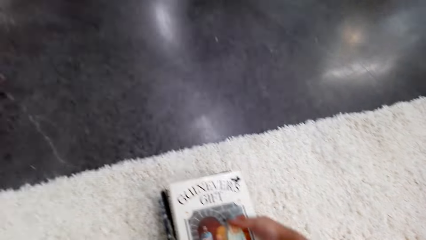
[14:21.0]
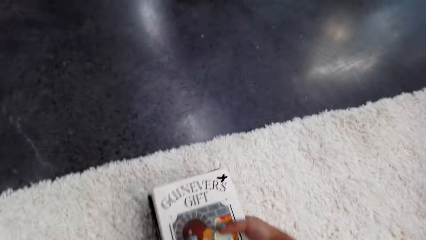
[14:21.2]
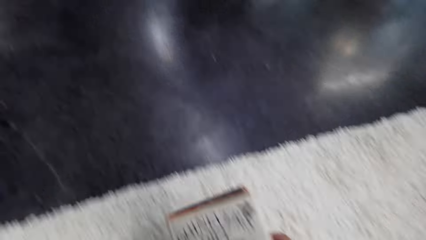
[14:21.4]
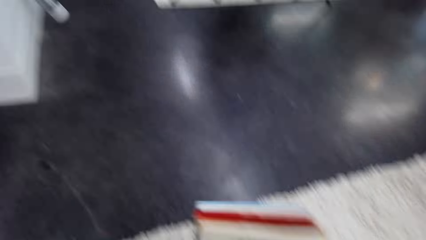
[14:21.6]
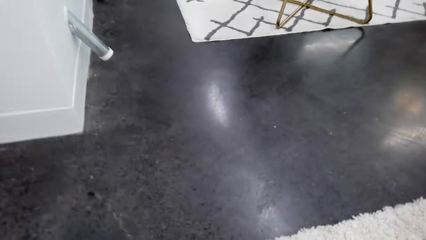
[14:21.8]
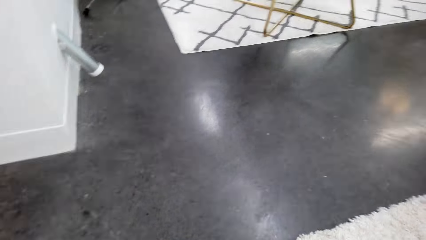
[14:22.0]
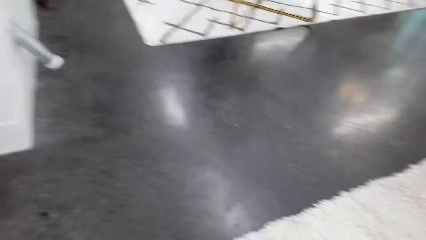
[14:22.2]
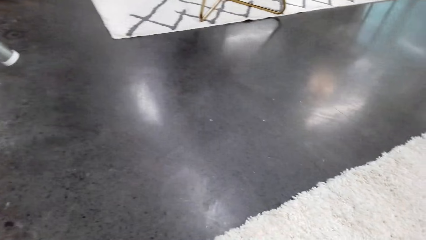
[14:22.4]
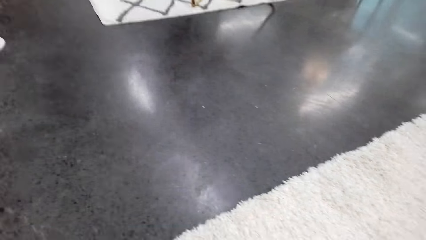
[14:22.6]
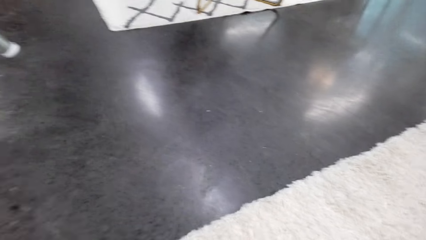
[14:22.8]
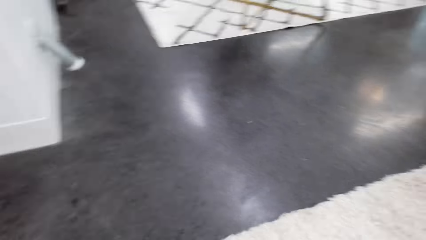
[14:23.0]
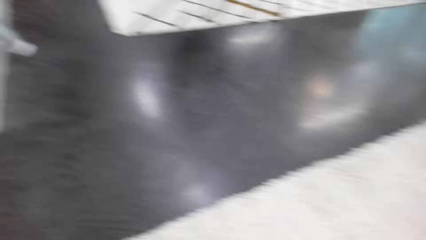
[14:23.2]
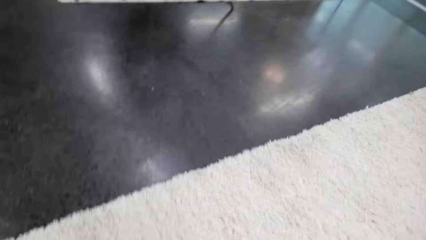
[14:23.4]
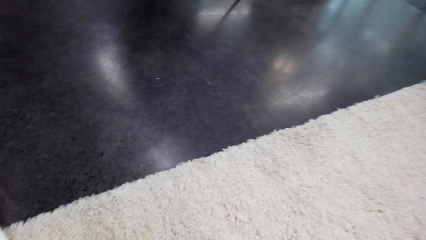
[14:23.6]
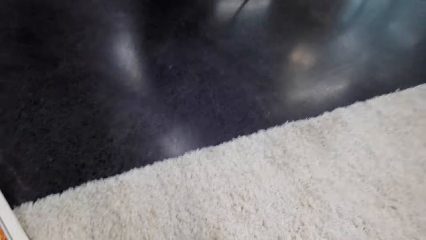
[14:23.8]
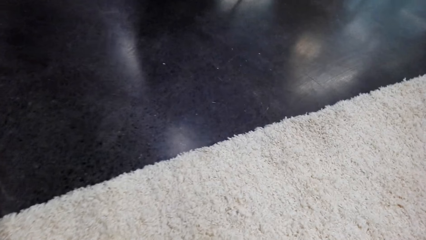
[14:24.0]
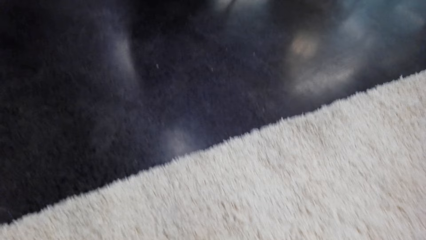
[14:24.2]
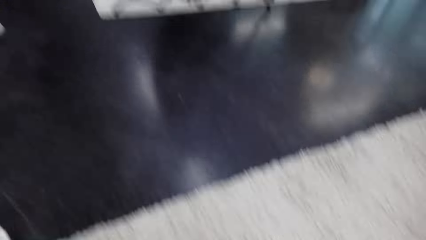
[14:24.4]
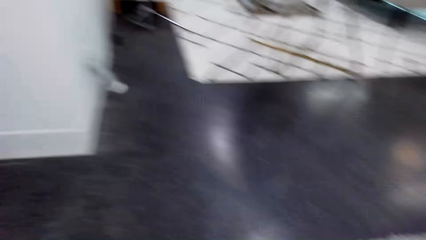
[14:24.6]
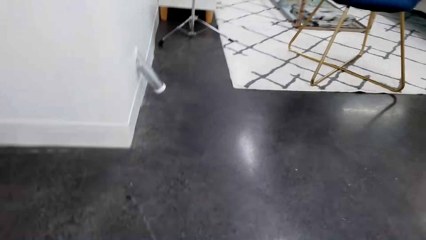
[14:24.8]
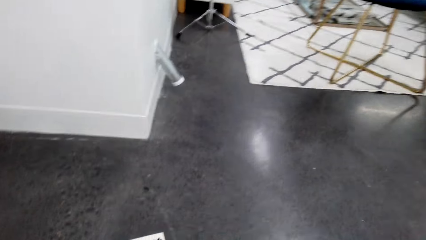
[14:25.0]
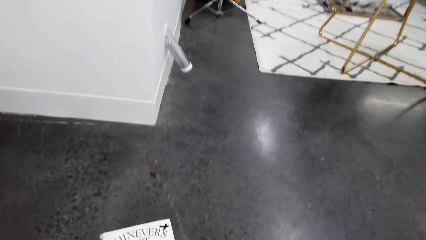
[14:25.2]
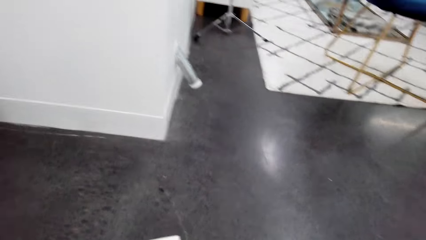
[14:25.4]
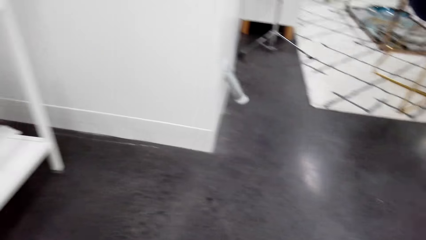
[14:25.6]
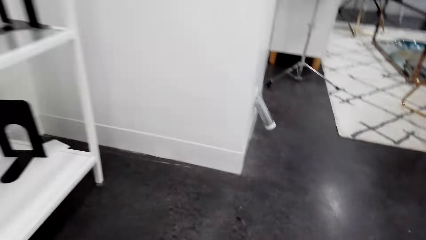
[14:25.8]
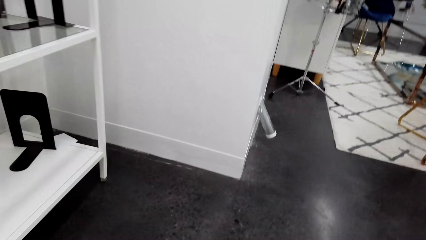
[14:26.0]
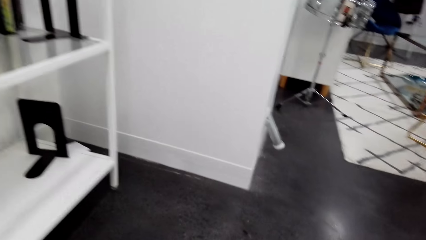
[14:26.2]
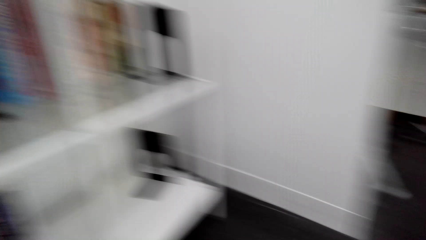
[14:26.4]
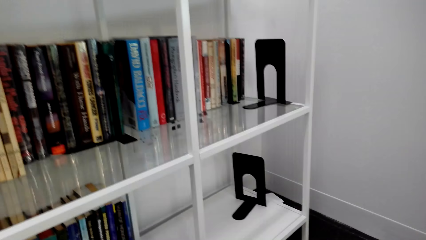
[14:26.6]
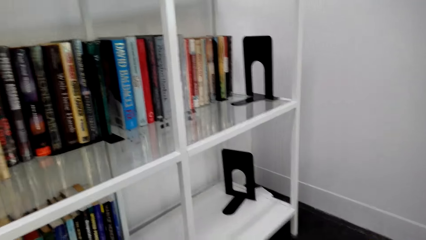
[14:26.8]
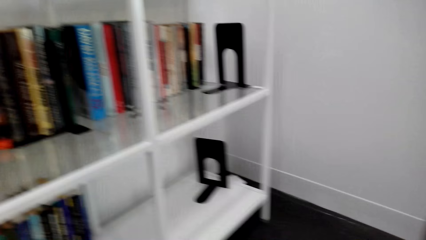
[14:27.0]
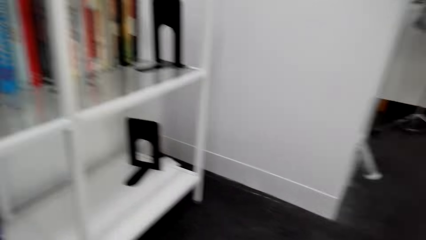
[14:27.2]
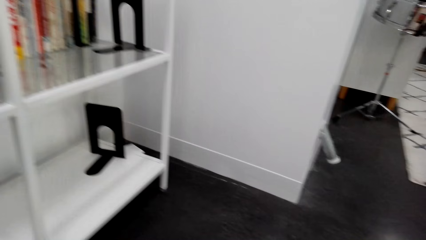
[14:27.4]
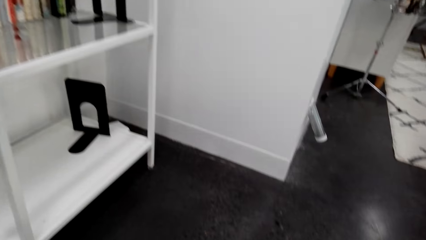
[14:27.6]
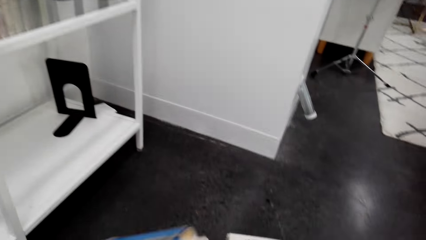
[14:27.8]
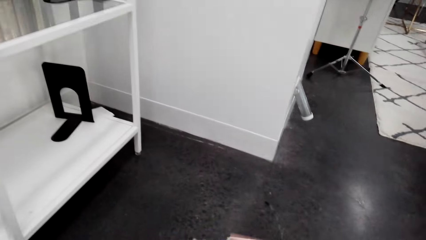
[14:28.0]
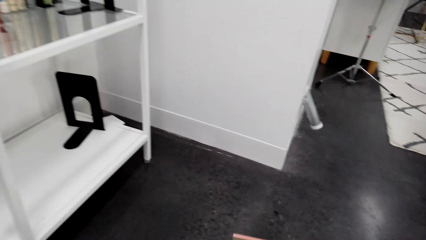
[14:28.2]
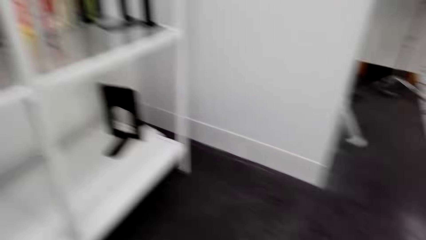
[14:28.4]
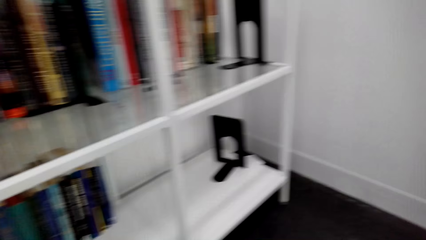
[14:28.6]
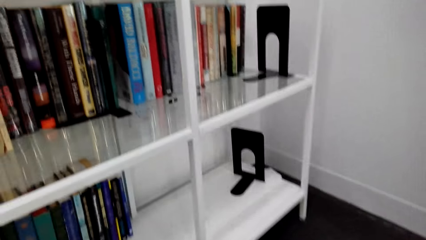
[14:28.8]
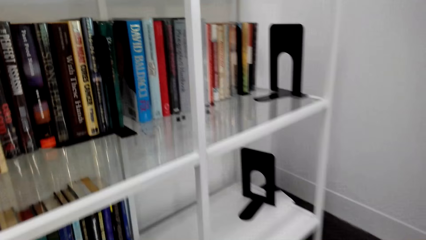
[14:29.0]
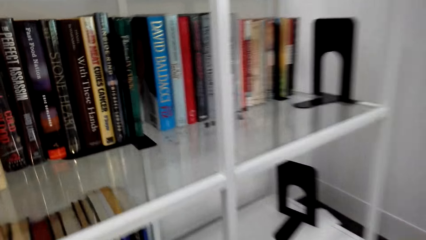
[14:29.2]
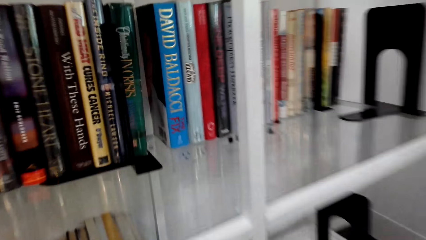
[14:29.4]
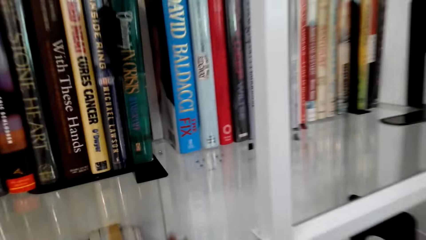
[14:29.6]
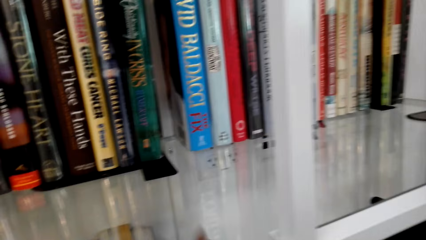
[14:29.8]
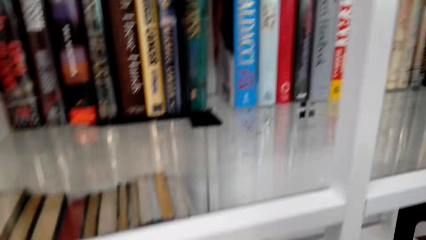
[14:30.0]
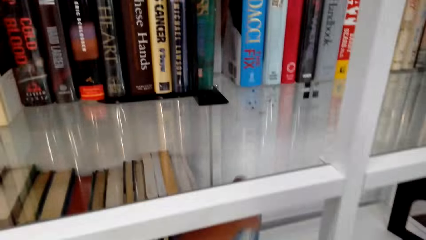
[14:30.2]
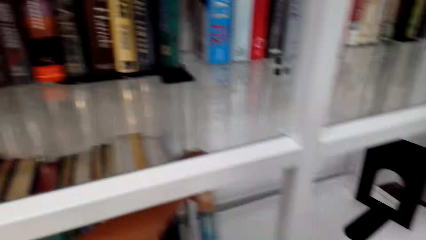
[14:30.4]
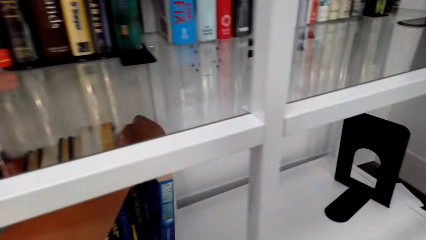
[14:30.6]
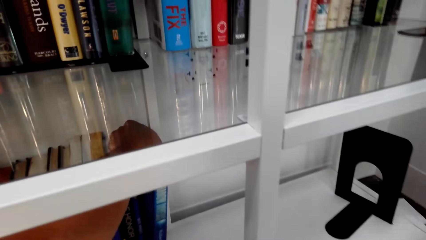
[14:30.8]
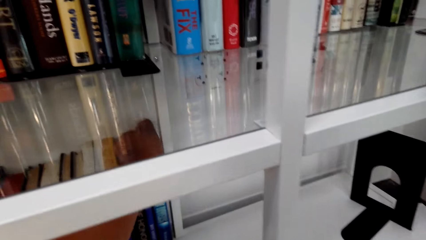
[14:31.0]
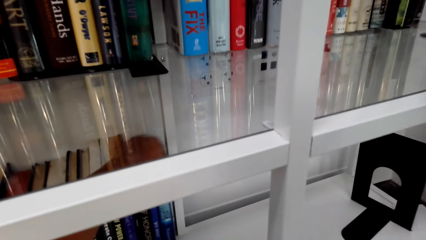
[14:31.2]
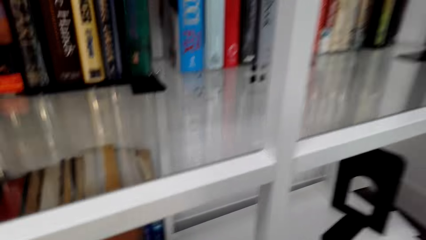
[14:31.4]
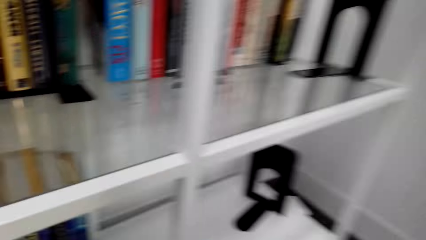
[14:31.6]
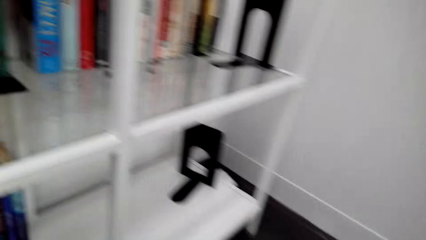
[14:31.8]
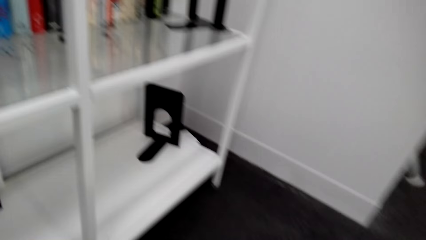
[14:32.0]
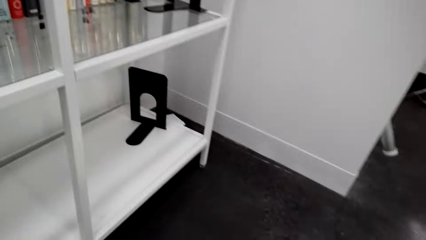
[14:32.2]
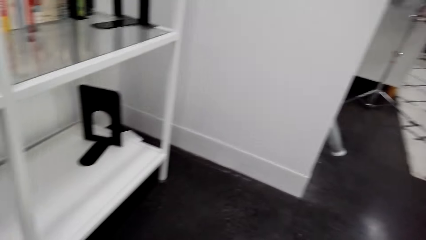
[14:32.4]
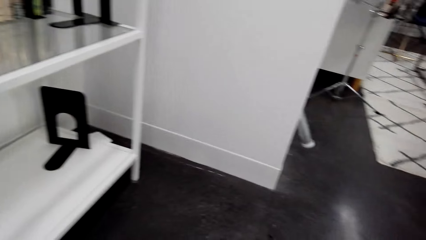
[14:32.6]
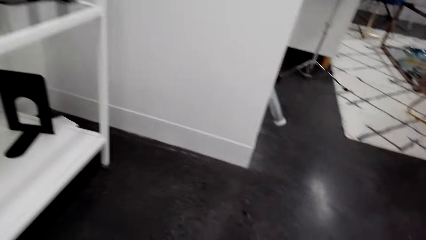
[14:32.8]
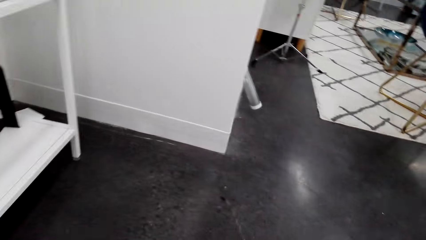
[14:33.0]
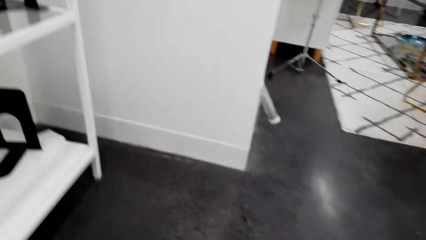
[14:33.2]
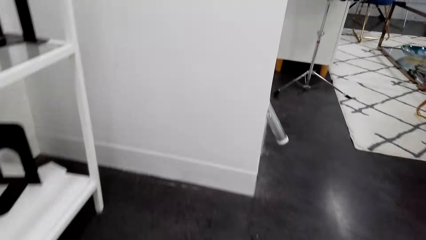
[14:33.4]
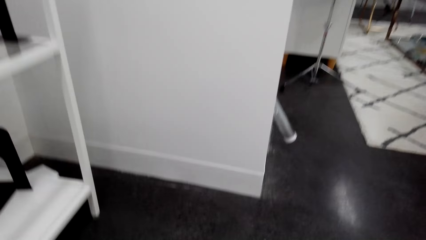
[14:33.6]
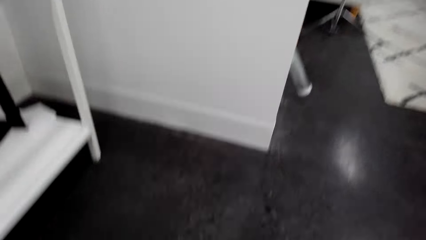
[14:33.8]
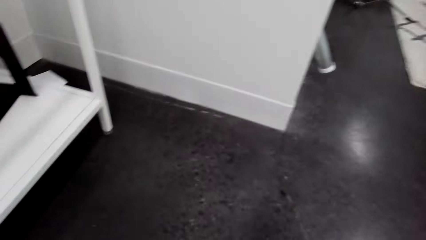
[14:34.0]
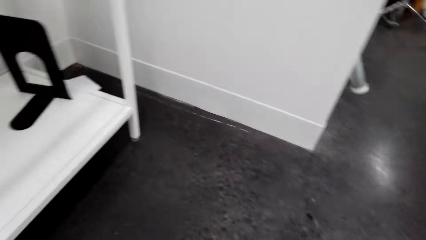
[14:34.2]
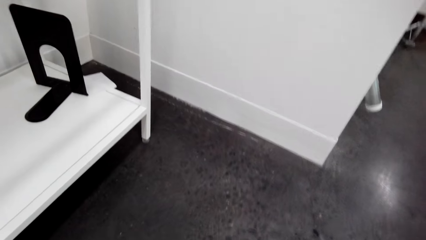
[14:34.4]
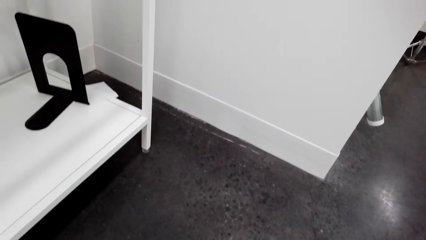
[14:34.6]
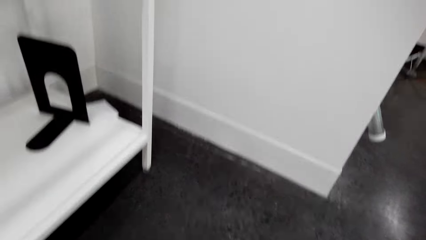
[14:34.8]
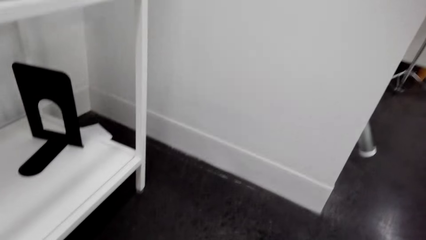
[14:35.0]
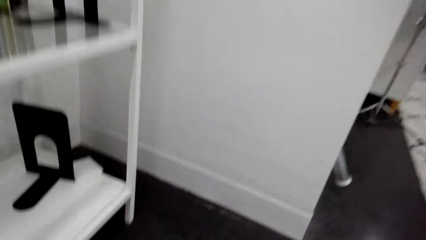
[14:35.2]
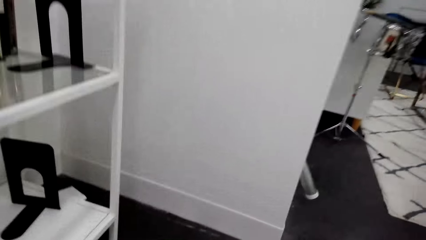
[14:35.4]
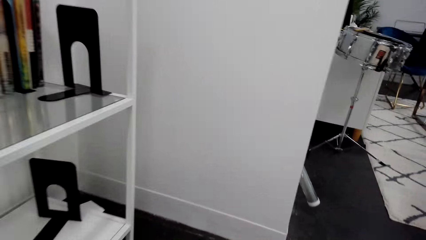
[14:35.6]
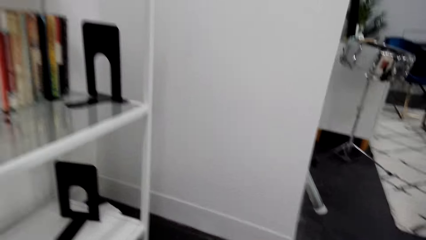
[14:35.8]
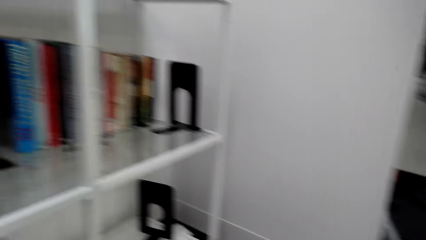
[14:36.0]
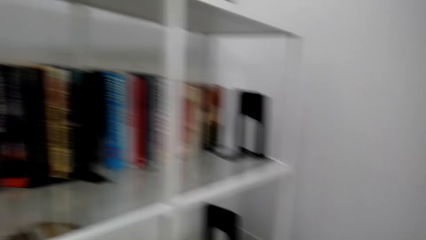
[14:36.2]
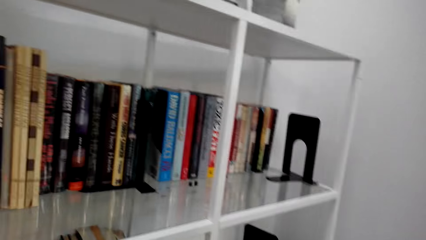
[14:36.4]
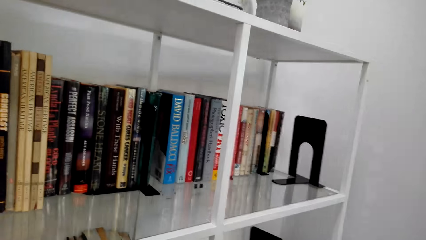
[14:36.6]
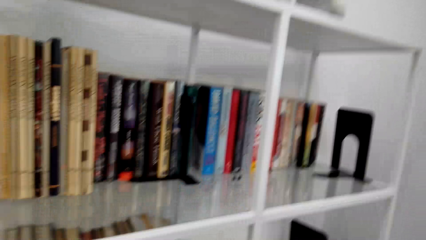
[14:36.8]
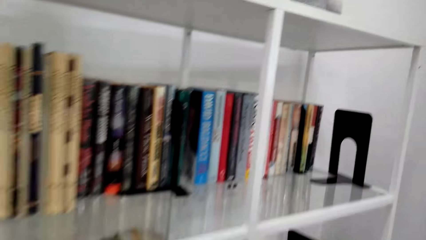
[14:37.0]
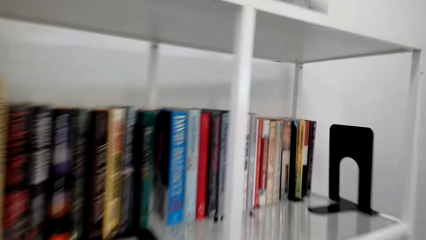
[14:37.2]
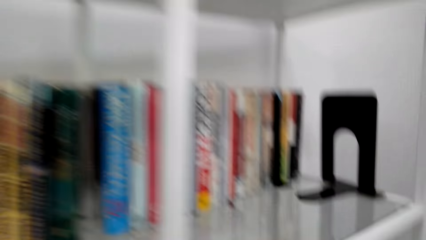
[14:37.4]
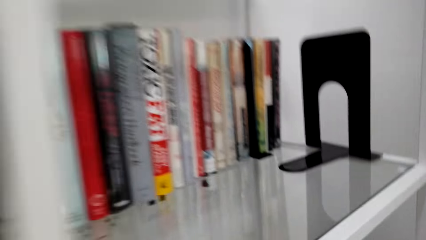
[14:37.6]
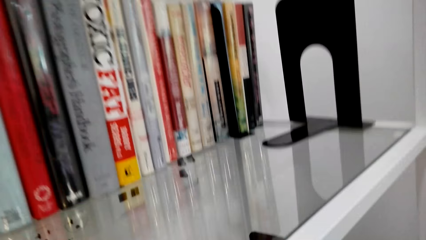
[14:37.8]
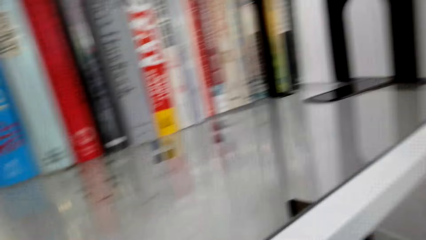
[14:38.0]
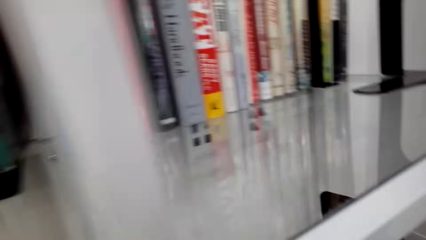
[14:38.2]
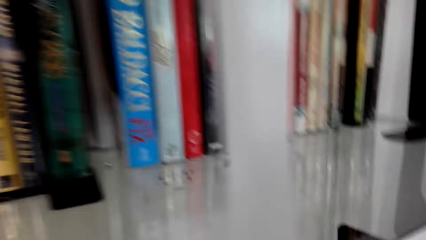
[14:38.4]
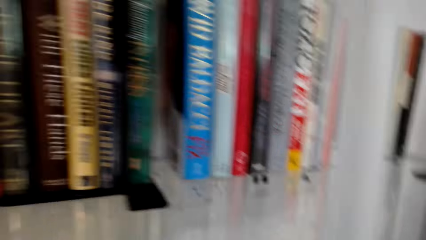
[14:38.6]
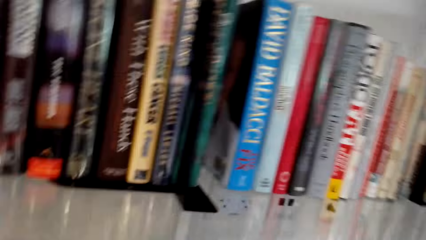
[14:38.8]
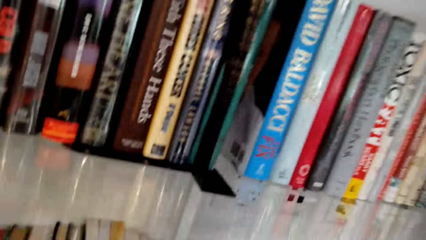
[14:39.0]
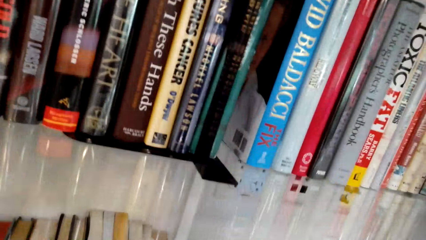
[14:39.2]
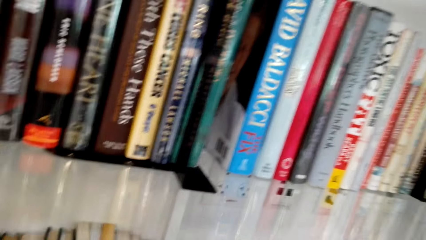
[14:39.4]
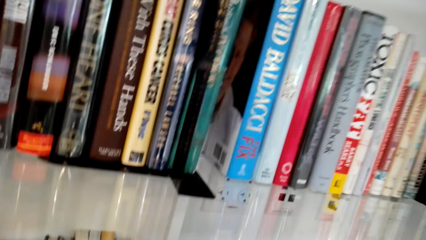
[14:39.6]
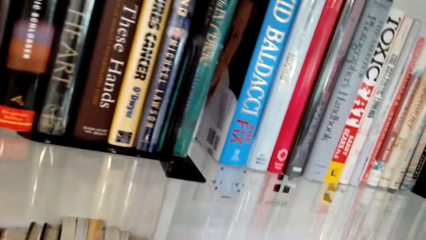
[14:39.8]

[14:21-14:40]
The camera wearer holds a book. They turn around. They arrange the book in the shelf. They hold the book. They turn around. They walk around. They turn around.
